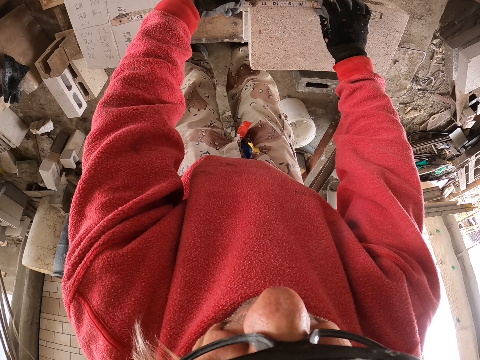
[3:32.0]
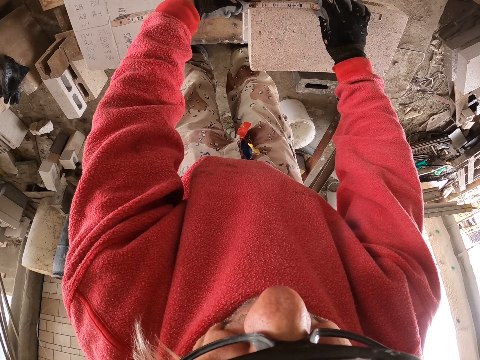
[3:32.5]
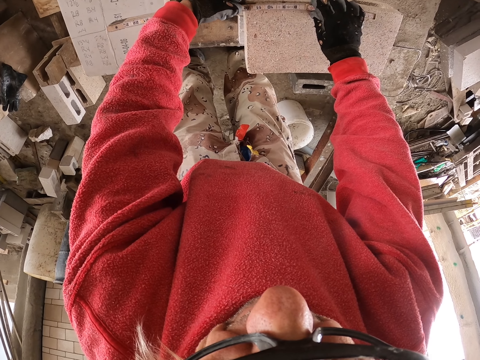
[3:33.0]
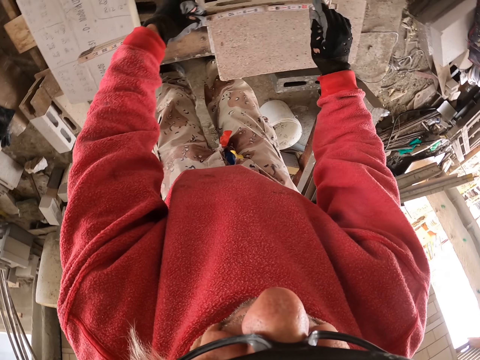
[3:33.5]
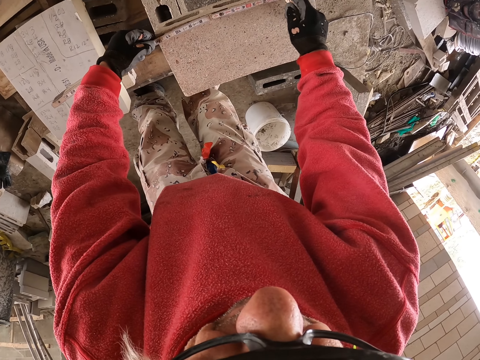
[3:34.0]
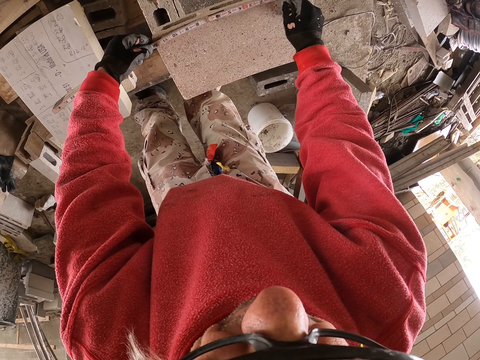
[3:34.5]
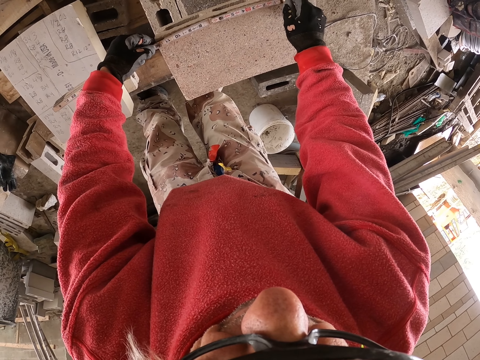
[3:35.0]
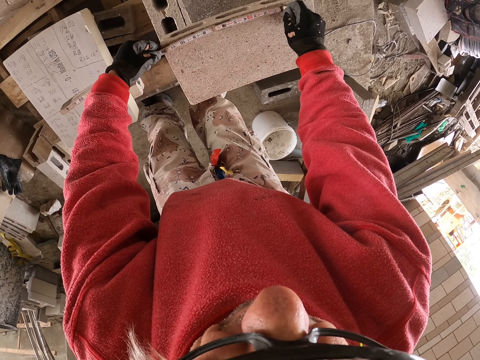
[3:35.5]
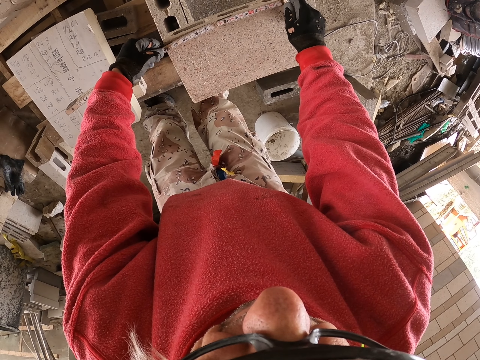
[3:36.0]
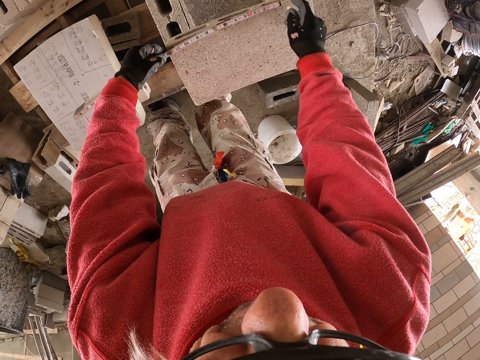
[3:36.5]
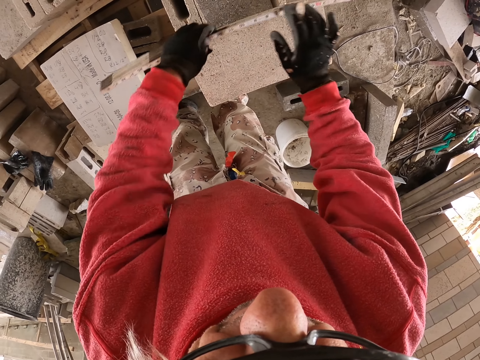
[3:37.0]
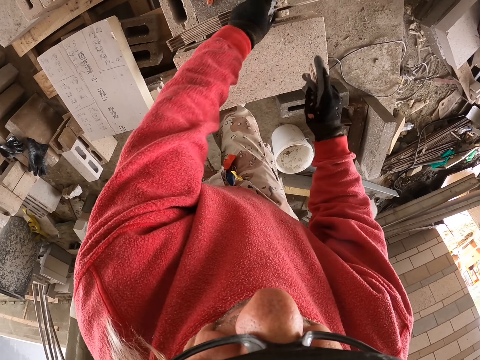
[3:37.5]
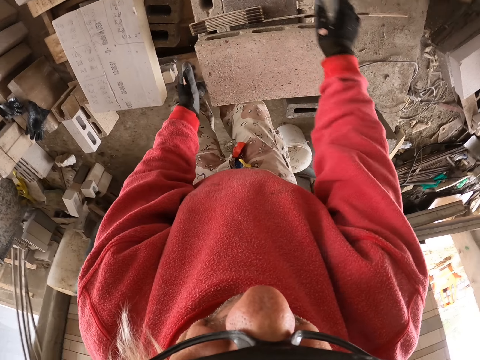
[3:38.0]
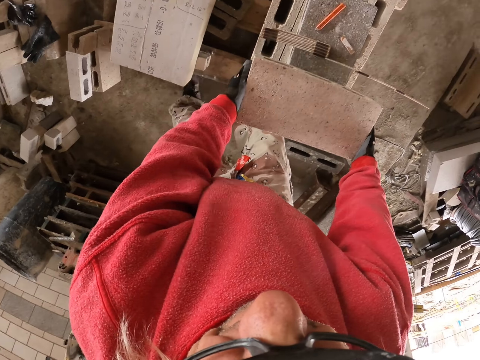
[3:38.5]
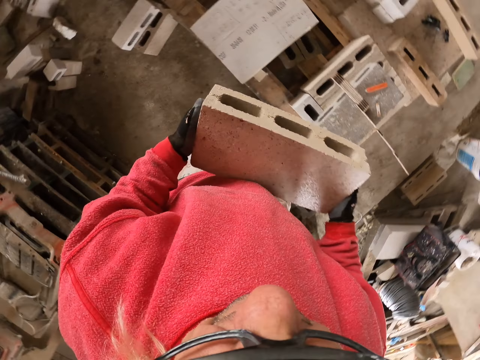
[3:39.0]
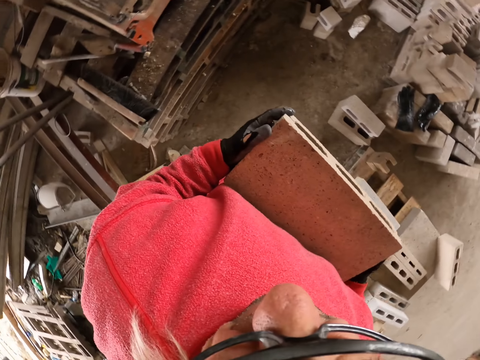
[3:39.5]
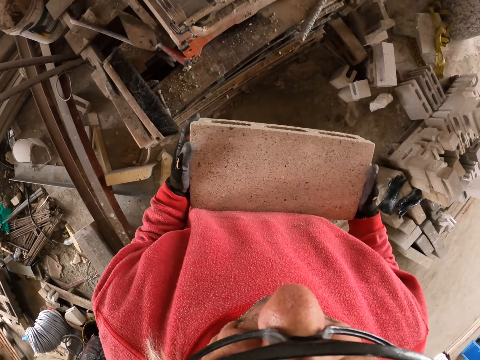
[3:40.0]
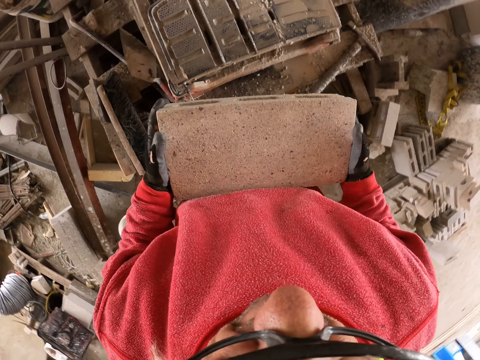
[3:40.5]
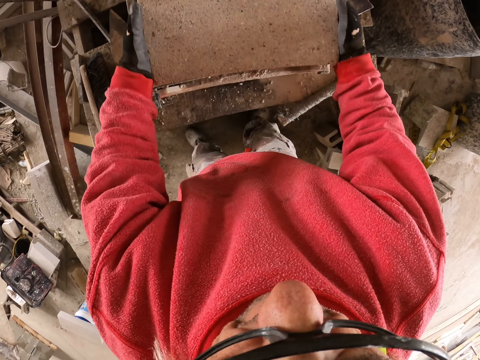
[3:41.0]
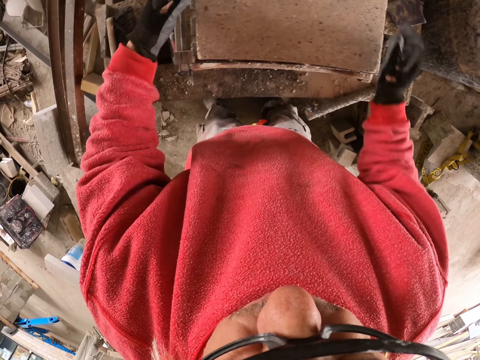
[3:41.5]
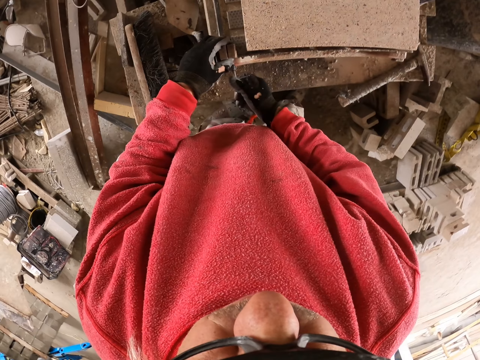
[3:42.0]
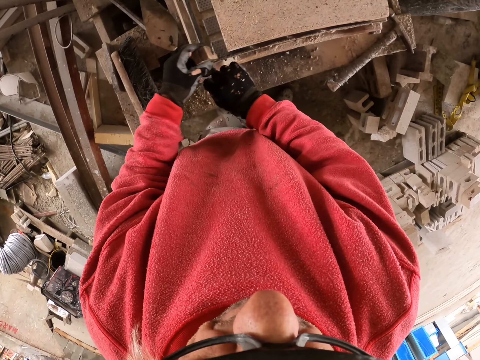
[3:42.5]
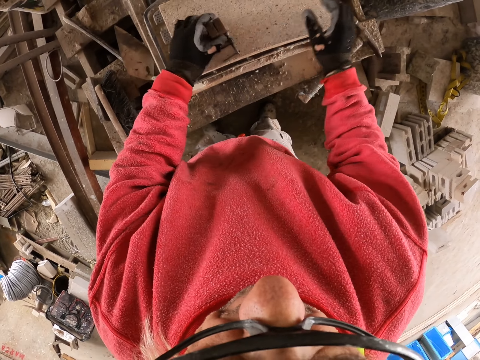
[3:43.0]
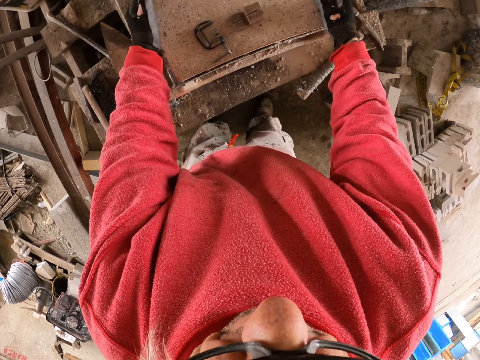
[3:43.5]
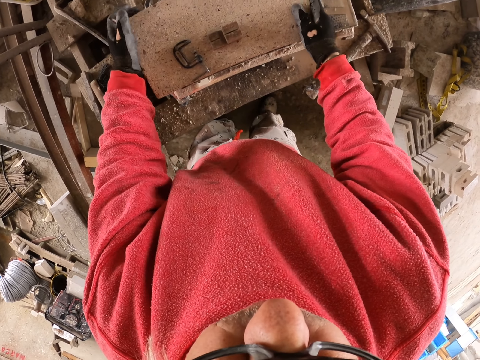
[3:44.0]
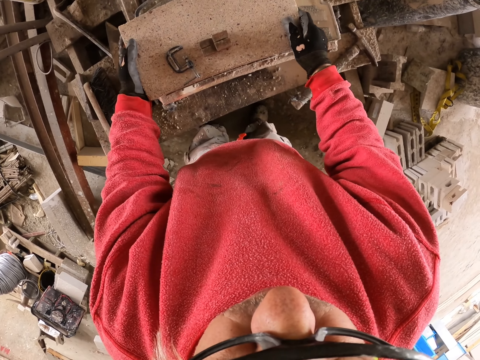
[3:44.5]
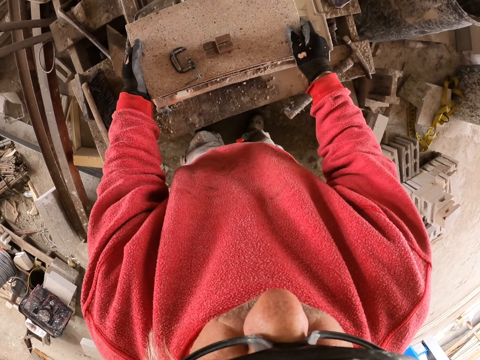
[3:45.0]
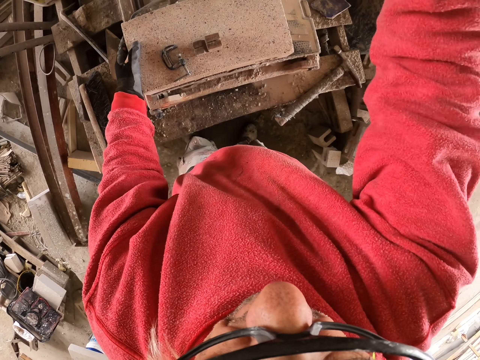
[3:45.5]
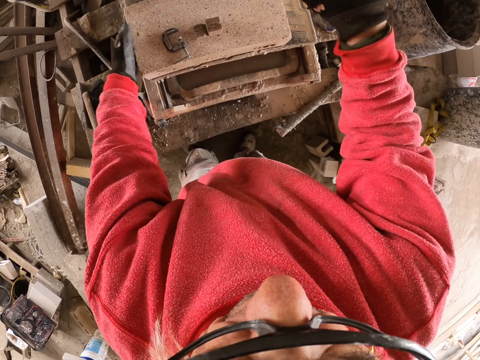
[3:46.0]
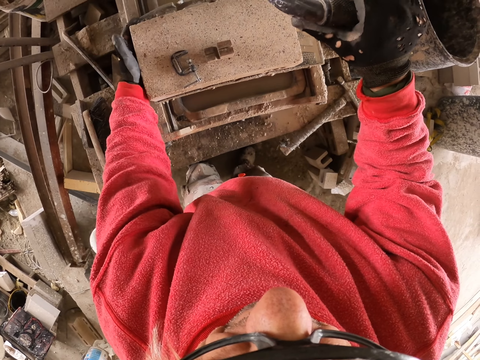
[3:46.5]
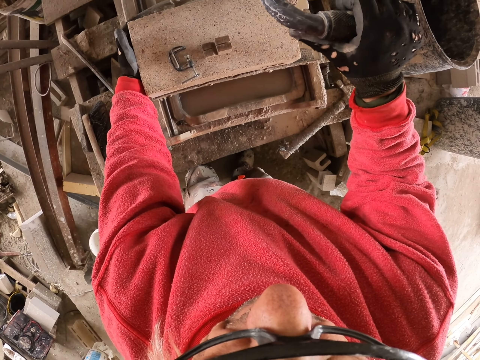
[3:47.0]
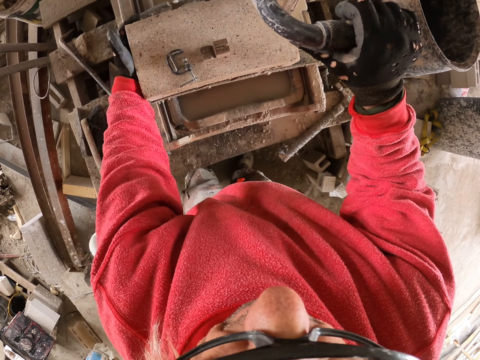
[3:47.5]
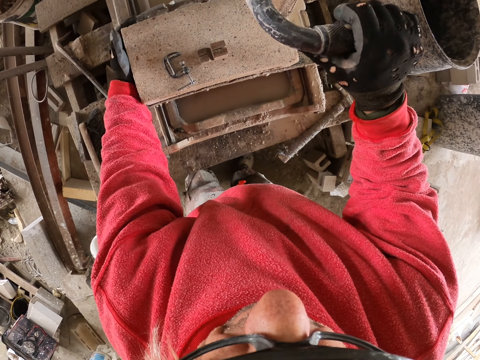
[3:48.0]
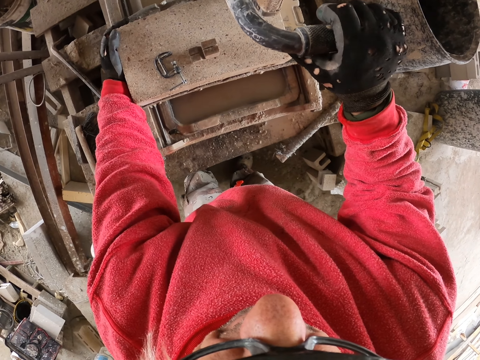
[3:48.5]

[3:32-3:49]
The camera wearer marks something with a pencil. They pick up something. They carry the concrete brick. They place the concrete brick on the brick cutter. They remove the G-clamp on the brick cutter. They adjust something. They cut the concrete brick. They hold the cutter.

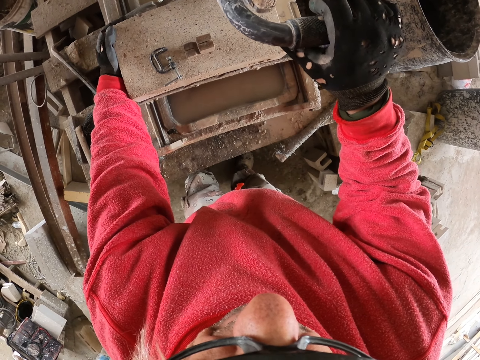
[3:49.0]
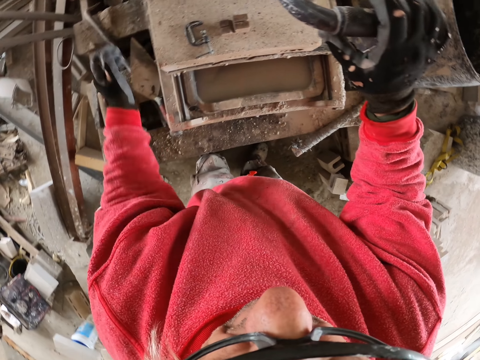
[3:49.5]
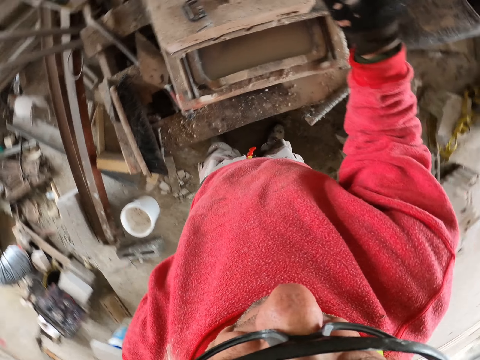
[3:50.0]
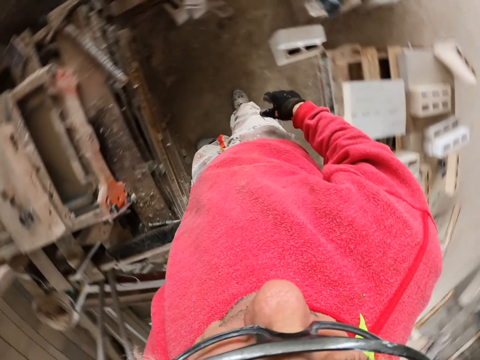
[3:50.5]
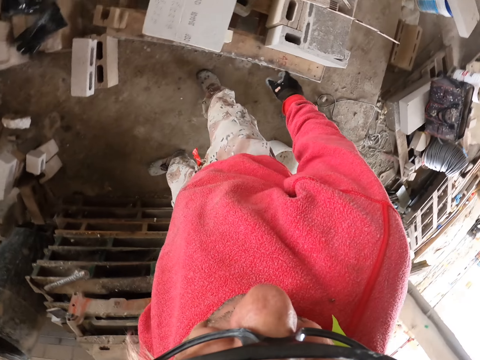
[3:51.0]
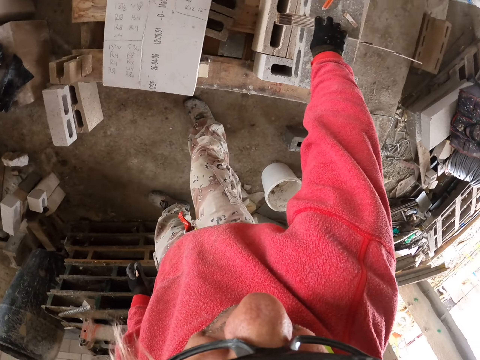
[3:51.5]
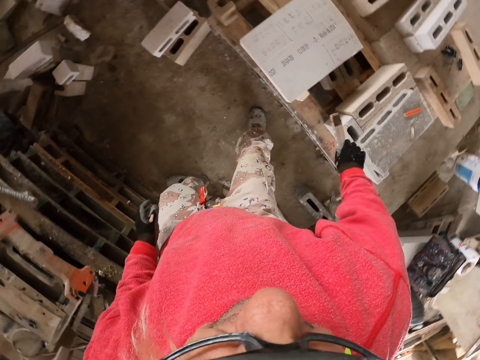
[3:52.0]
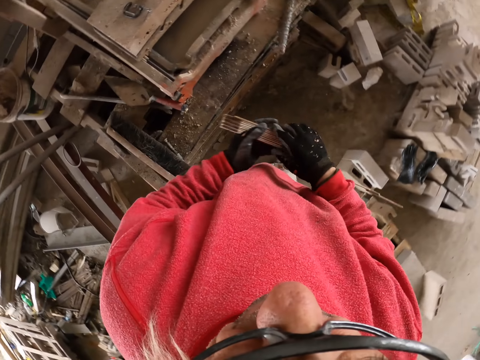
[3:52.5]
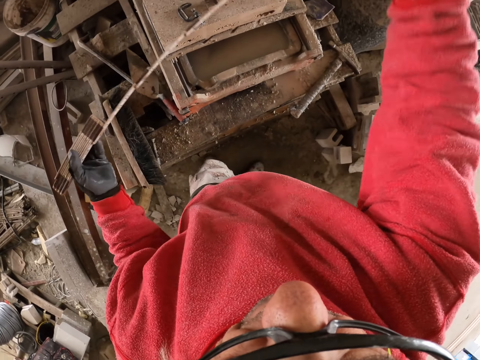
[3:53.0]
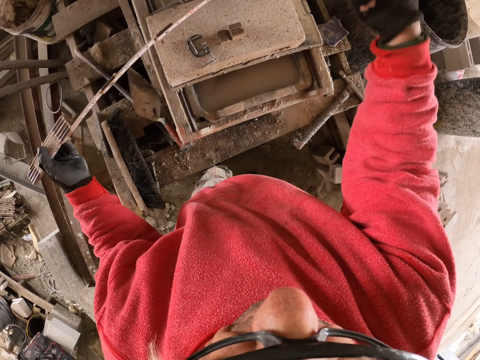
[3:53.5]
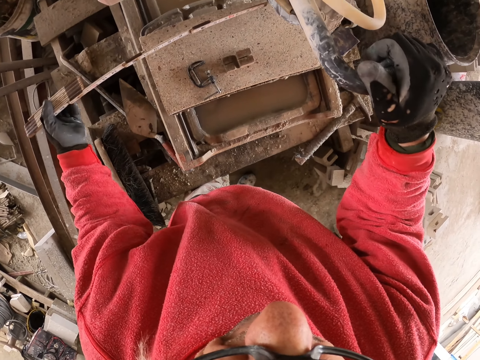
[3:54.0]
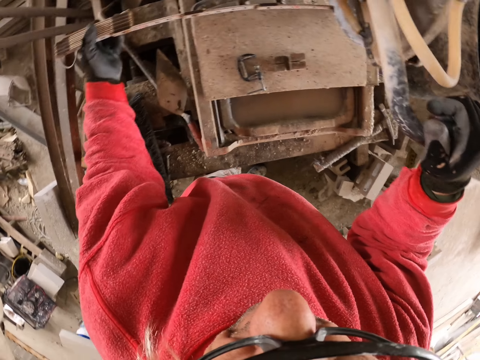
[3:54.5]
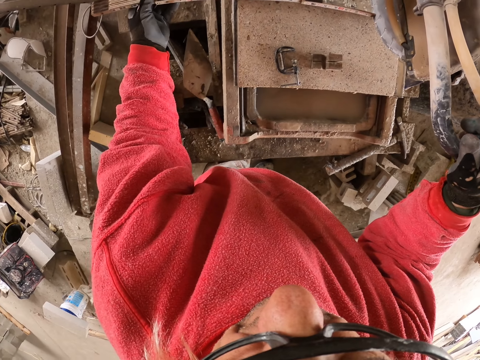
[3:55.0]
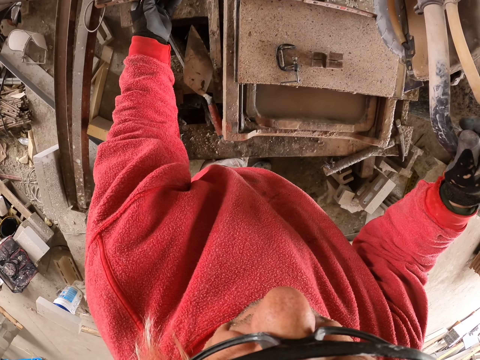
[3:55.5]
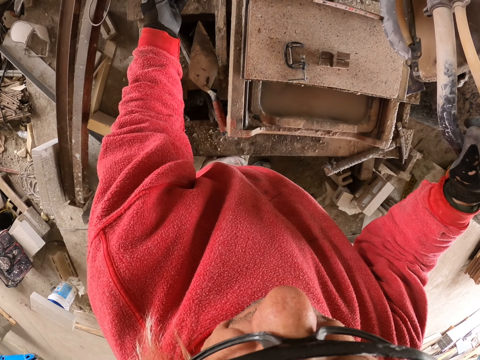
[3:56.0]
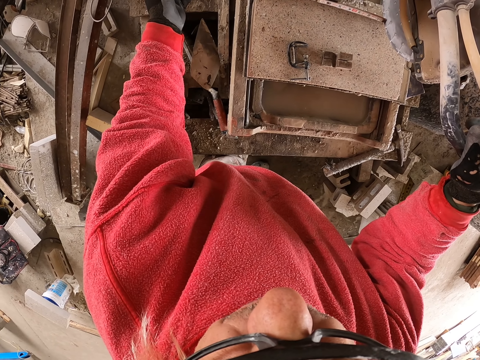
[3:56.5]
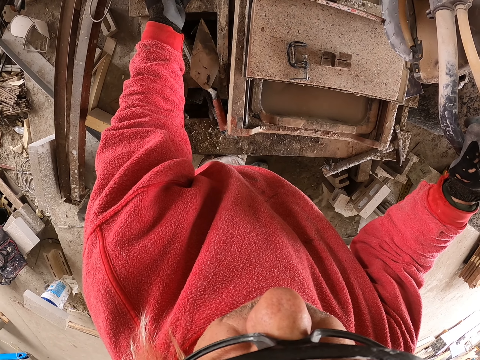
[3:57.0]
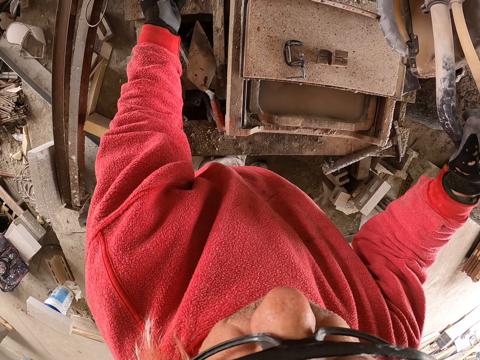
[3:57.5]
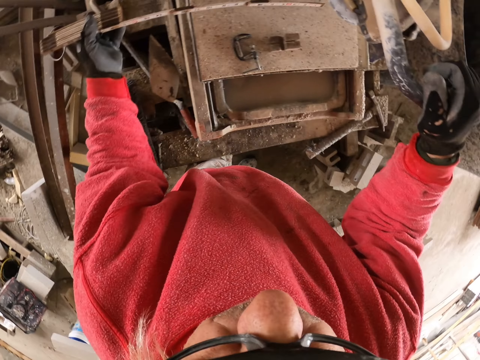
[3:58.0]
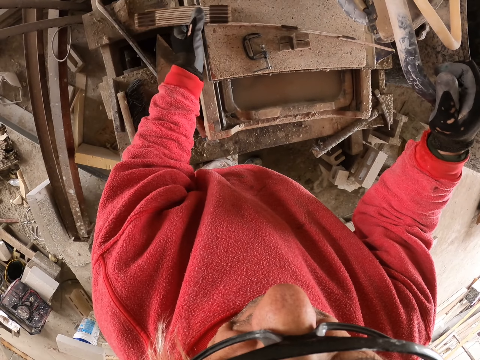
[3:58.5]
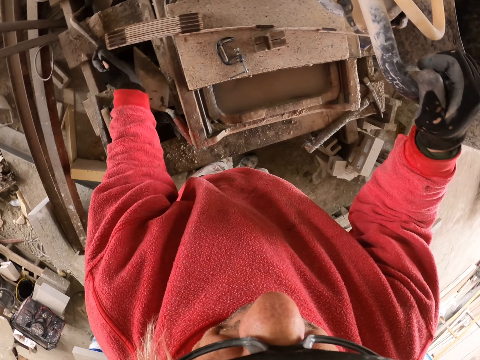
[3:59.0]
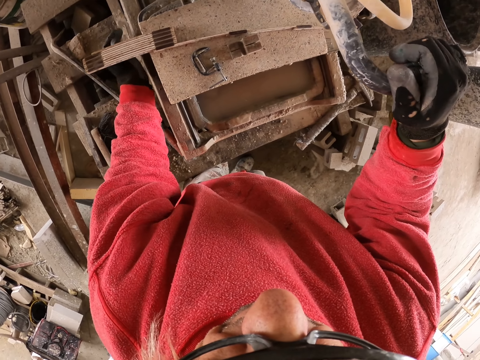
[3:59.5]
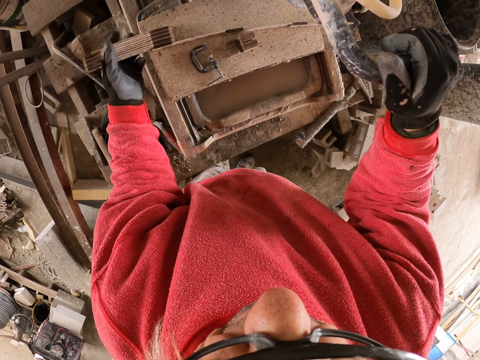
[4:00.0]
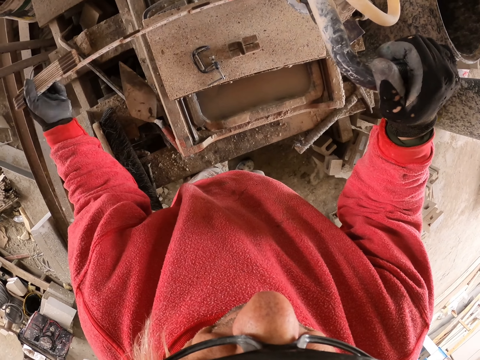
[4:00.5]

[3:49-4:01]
The camera wearer turns around. They pick up the tape measure or foldable ruler. They measure the concrete brick.
